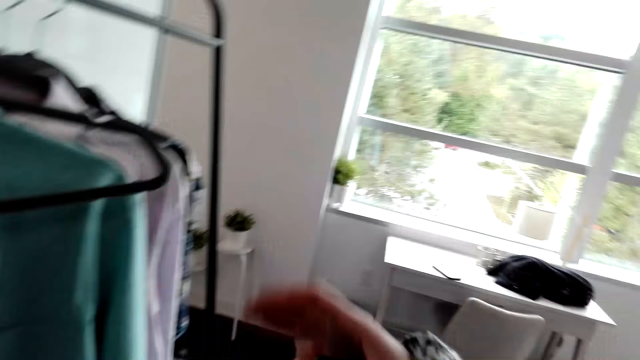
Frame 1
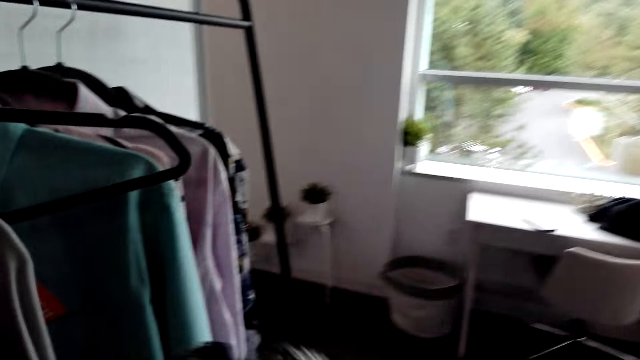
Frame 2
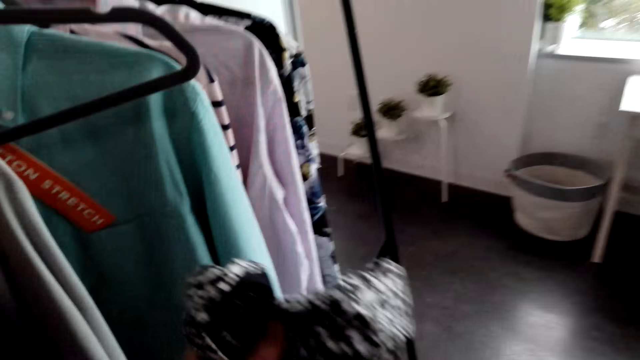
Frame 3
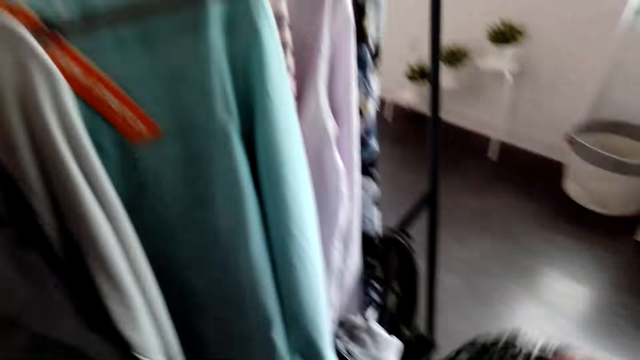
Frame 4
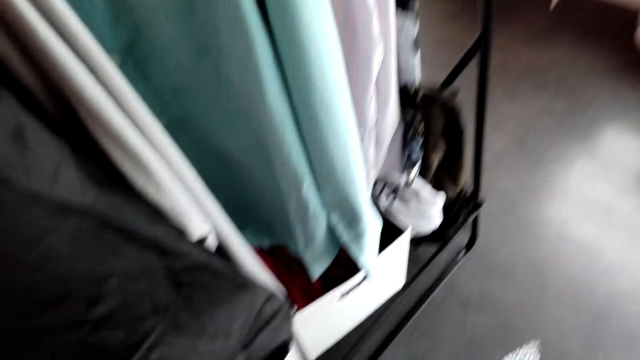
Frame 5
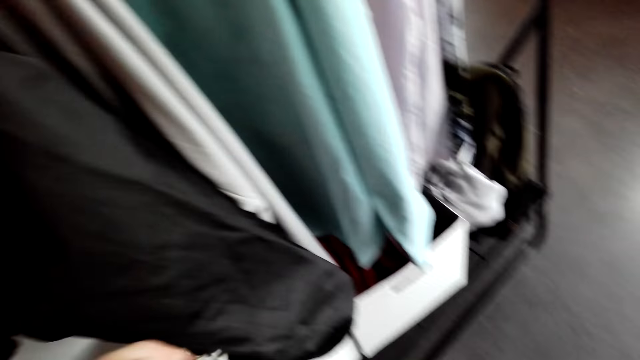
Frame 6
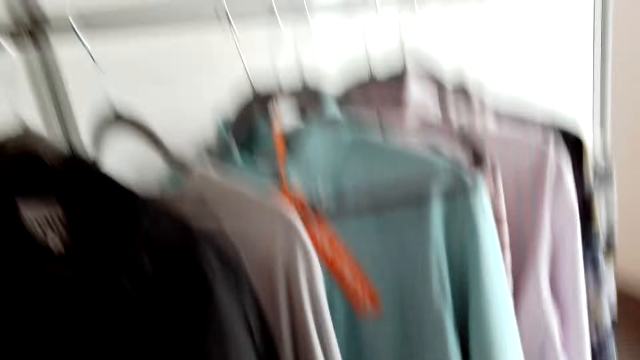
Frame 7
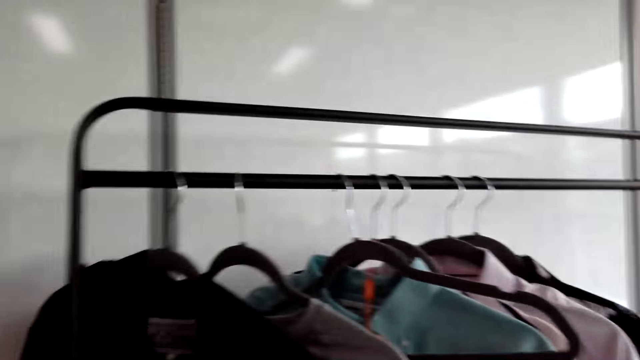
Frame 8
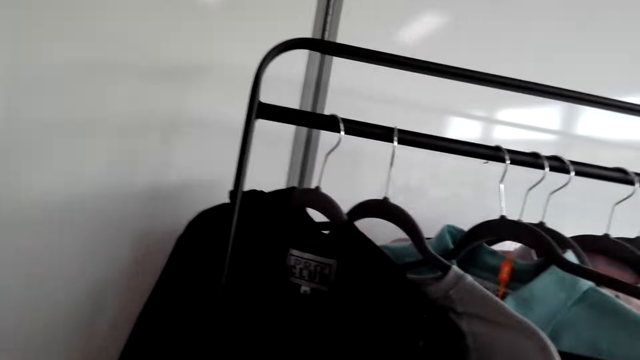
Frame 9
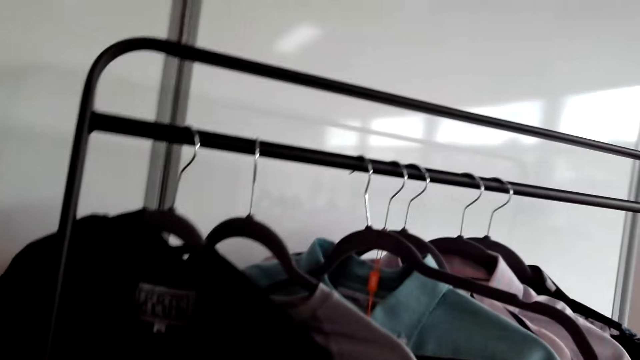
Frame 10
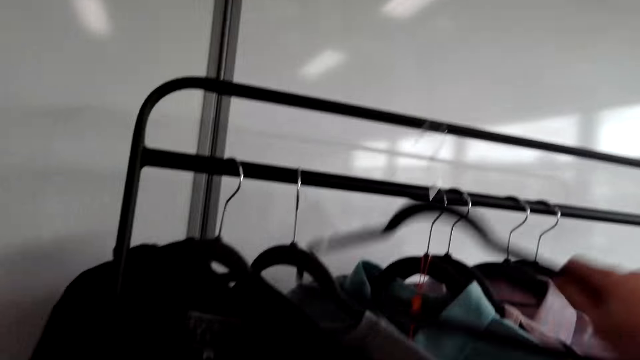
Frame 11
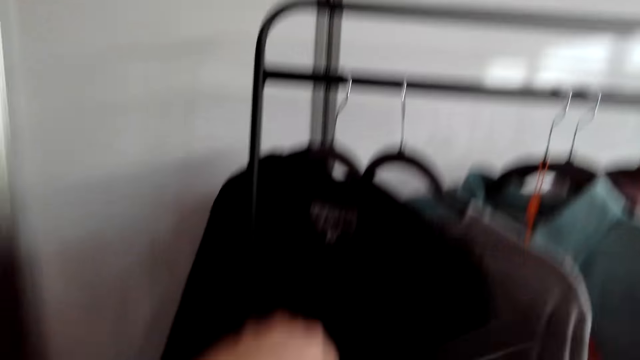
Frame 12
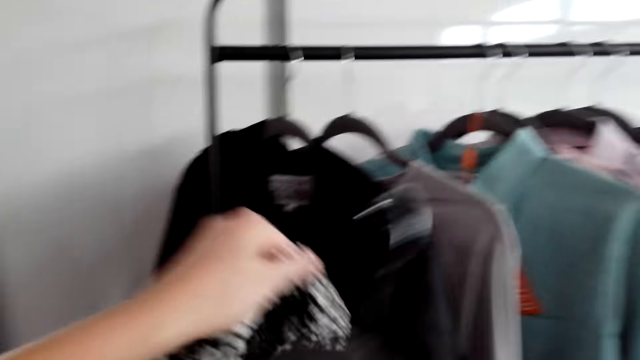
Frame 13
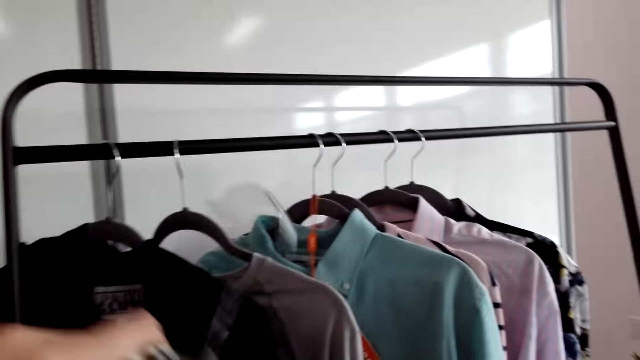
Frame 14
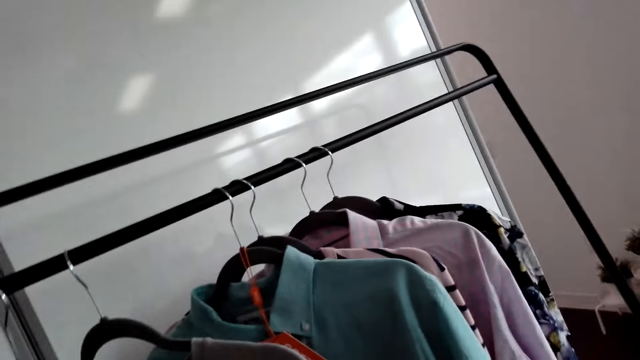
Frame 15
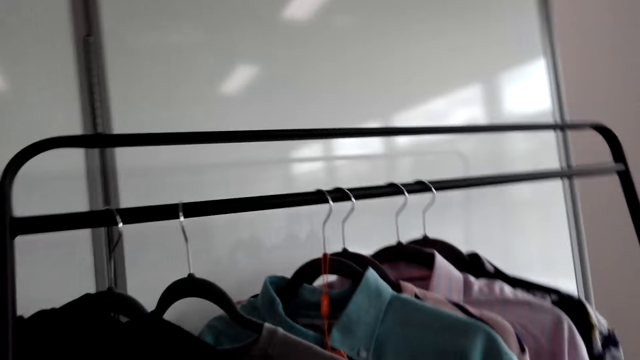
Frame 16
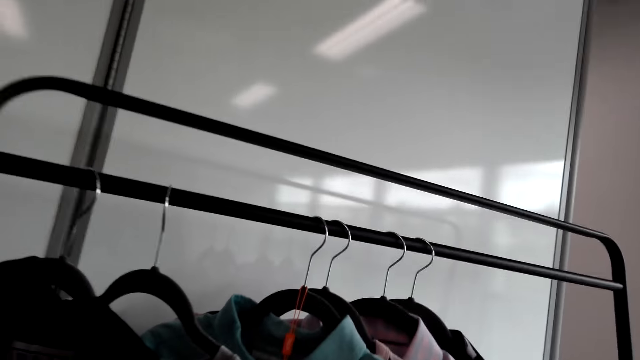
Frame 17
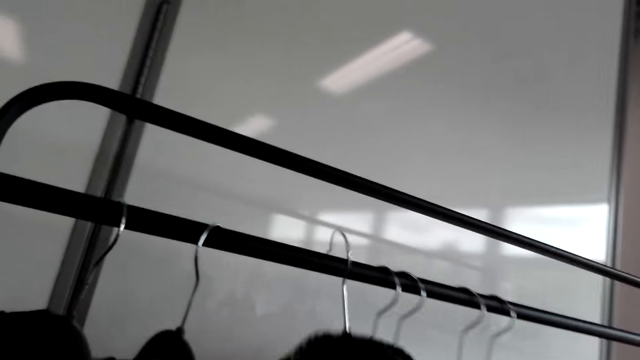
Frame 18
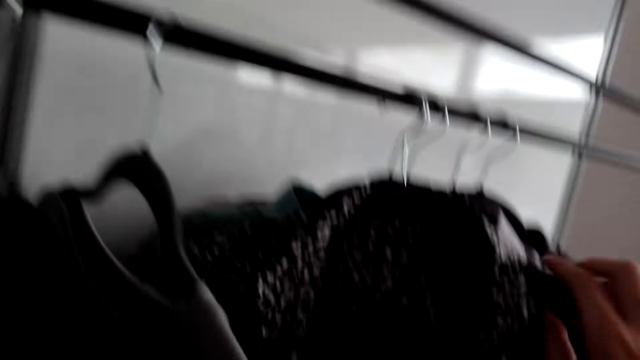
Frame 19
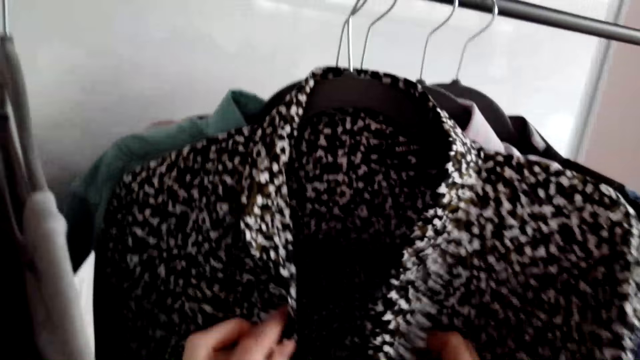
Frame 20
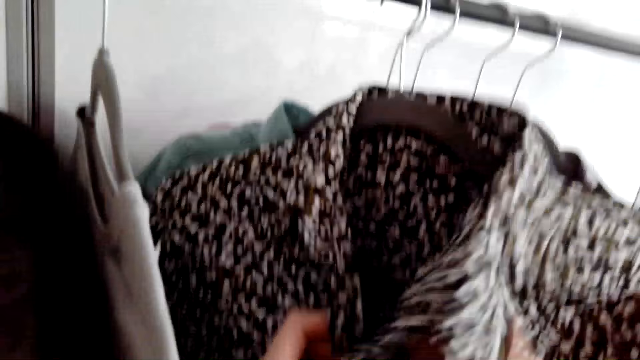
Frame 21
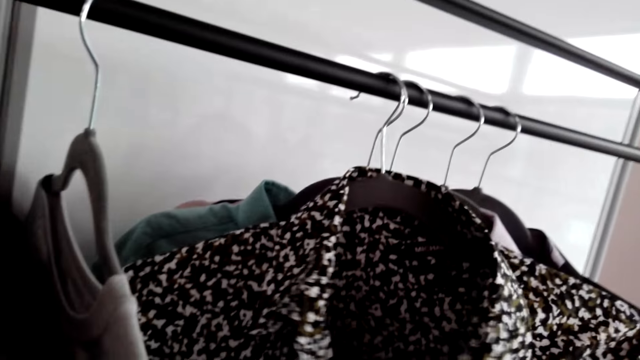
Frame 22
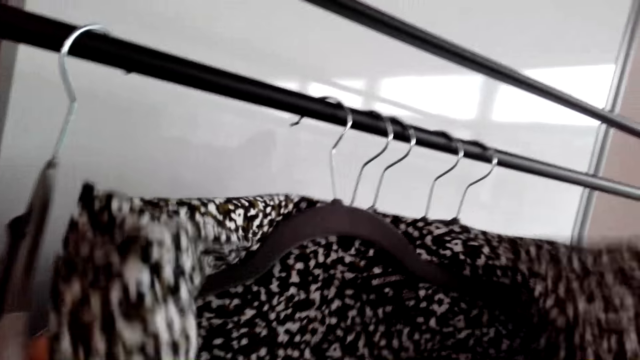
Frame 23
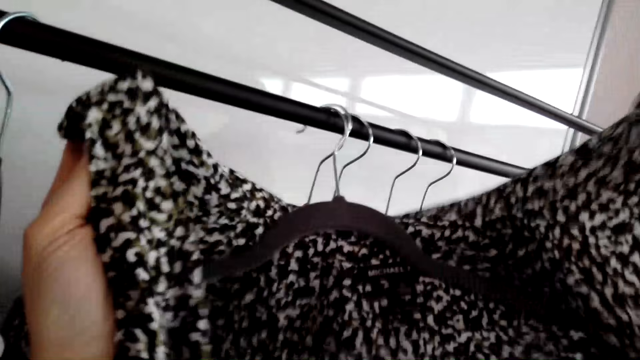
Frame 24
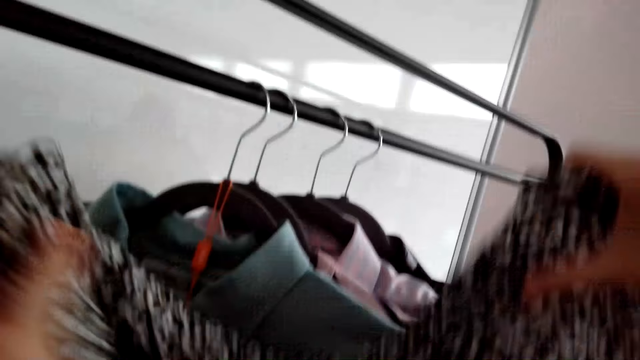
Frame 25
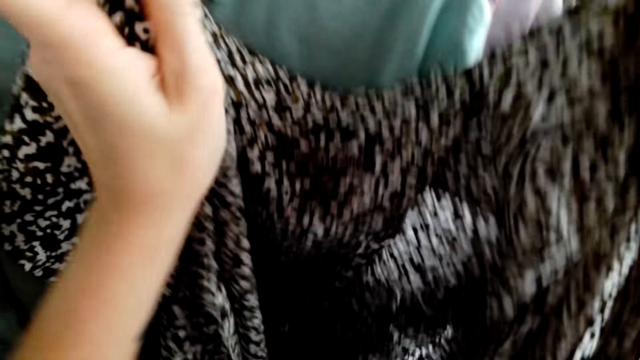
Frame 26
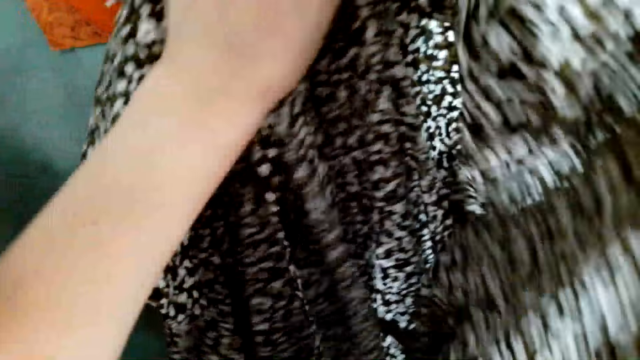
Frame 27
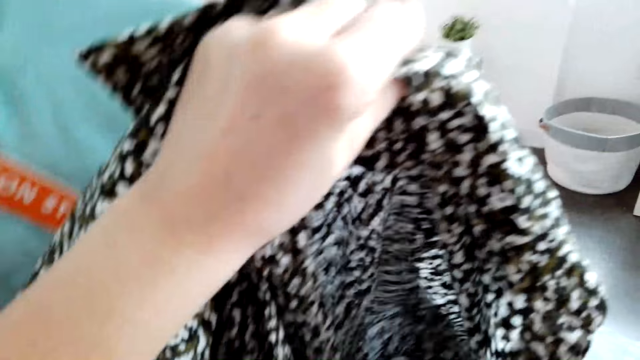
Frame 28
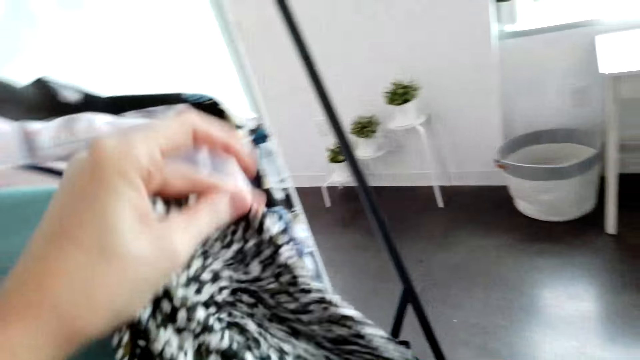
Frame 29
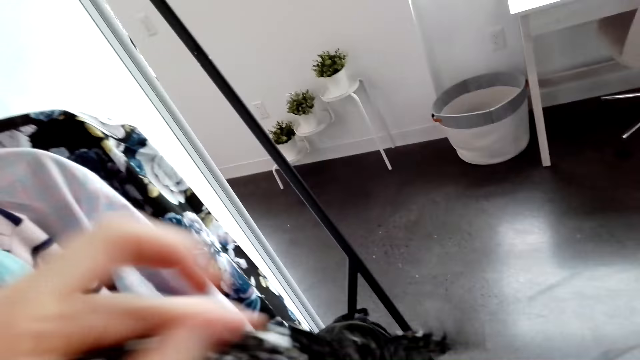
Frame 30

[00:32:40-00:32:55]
The camera wearer walks around the room. They pick a hanger. They put the shirt on the hanger. They hang the shirt on the hanger. They unhang the shirt. They put the shirt on the hanger.

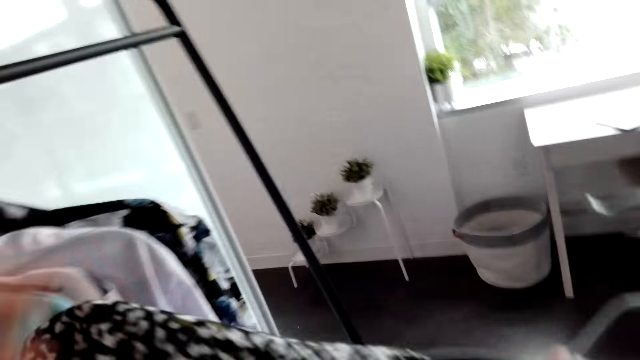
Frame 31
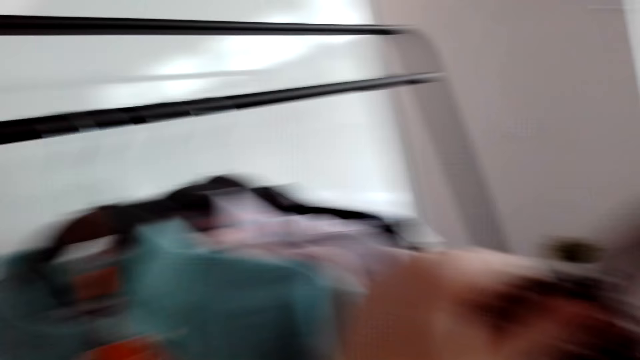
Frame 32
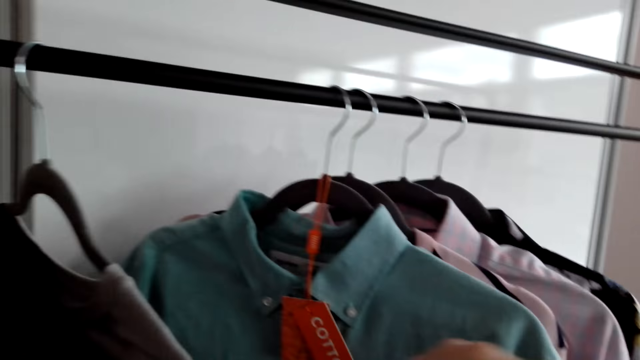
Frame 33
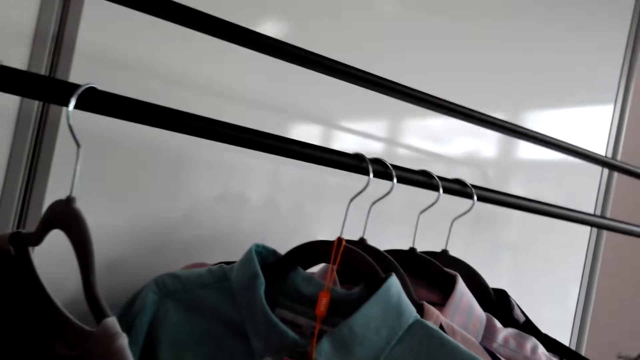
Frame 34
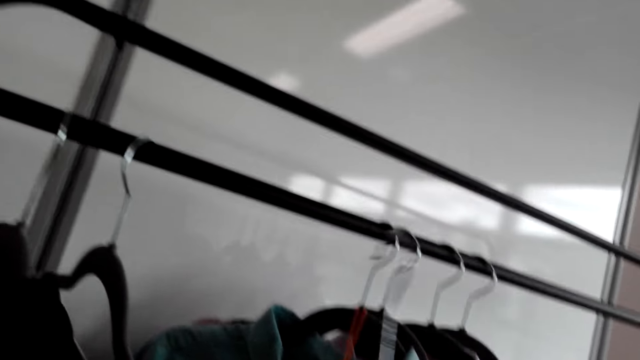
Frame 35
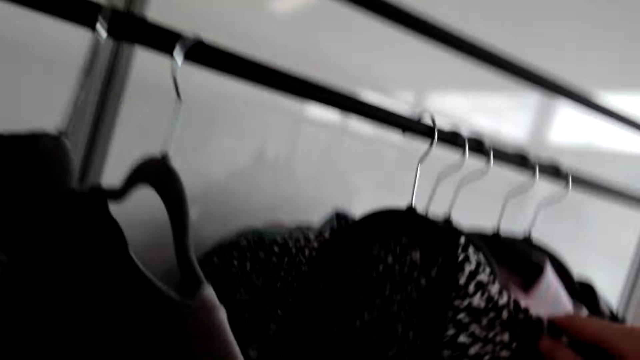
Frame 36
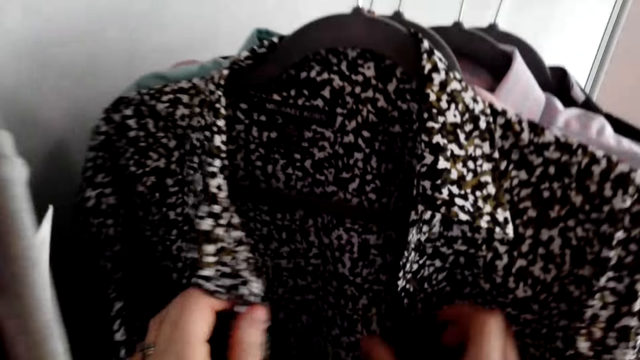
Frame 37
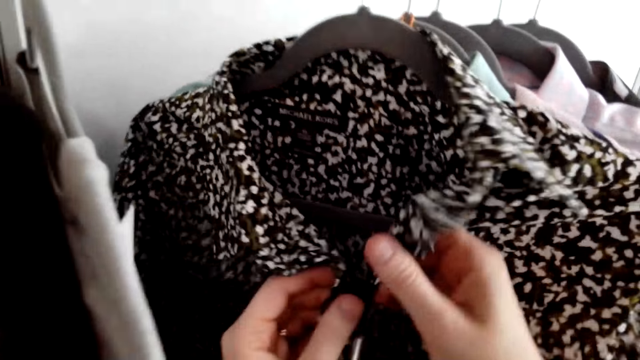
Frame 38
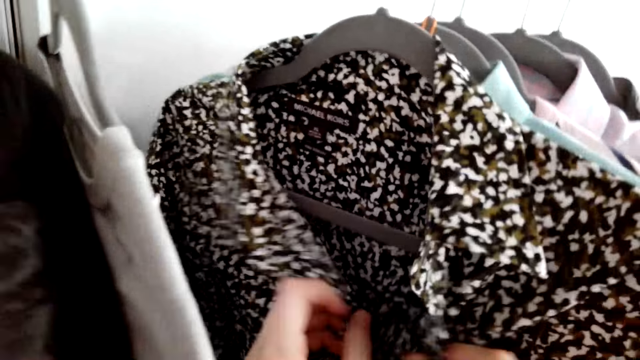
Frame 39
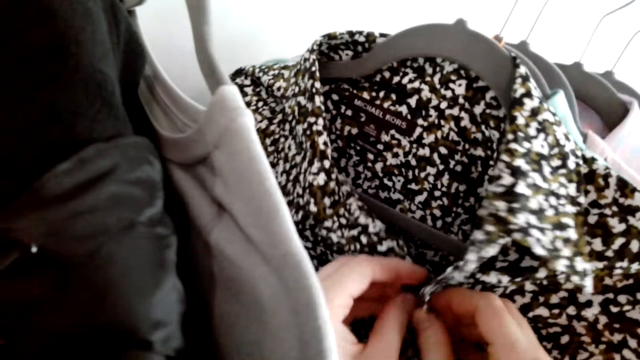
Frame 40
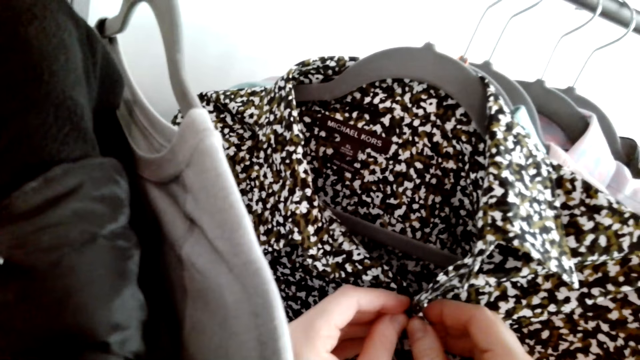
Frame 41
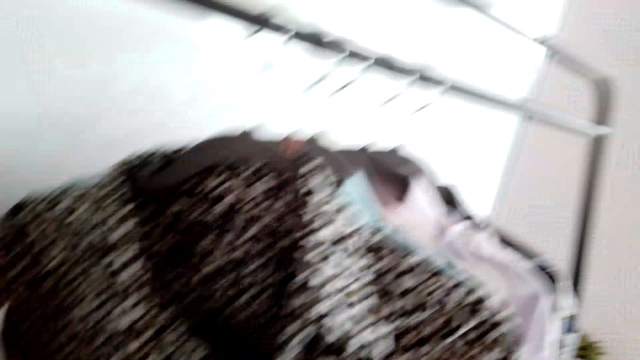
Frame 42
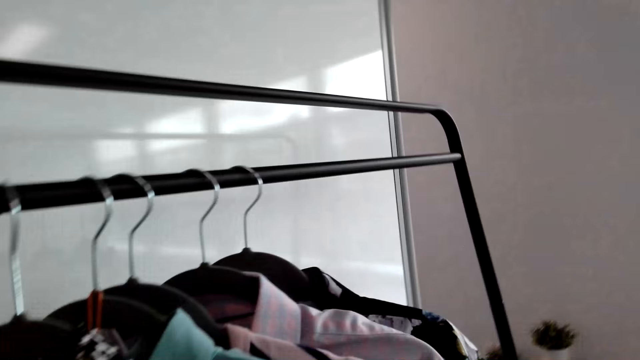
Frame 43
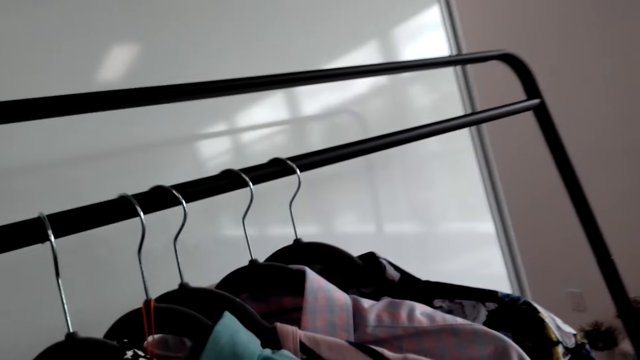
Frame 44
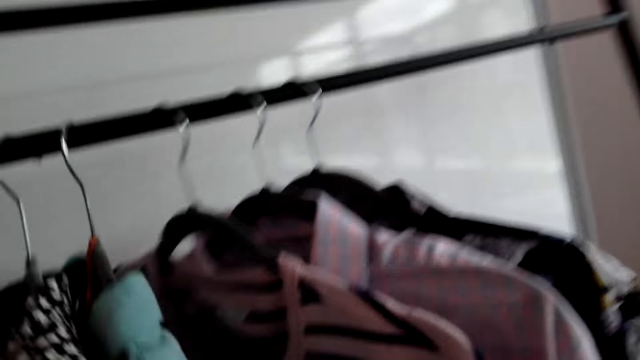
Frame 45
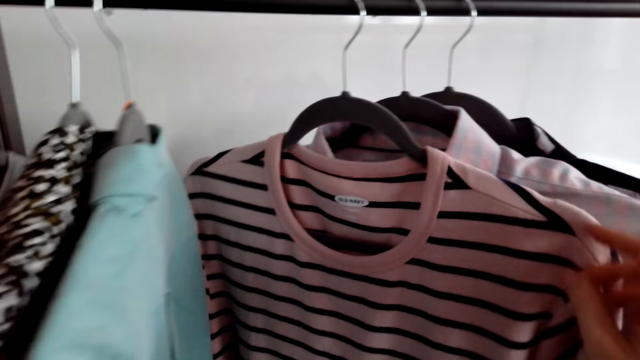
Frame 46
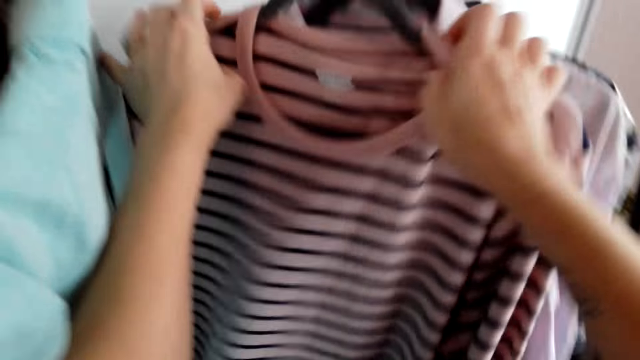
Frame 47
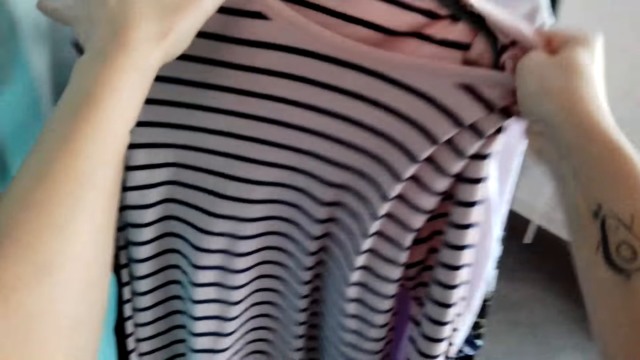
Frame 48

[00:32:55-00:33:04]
The camera wearer hangs the shirt on the hanger. They button up the shirt. They move the shirt from the hanger.
